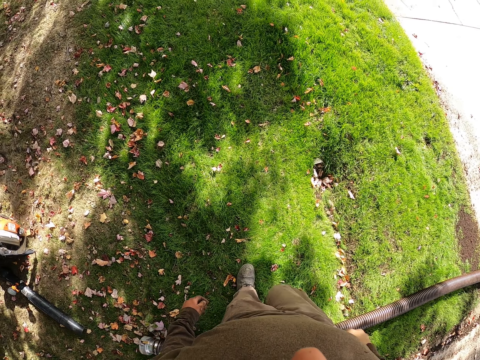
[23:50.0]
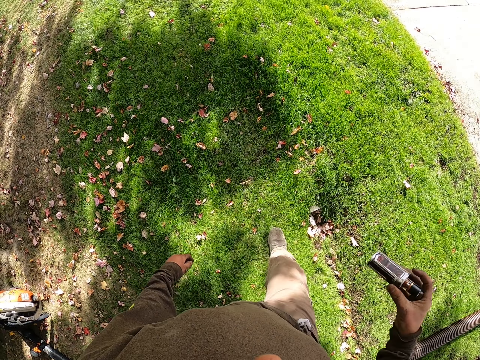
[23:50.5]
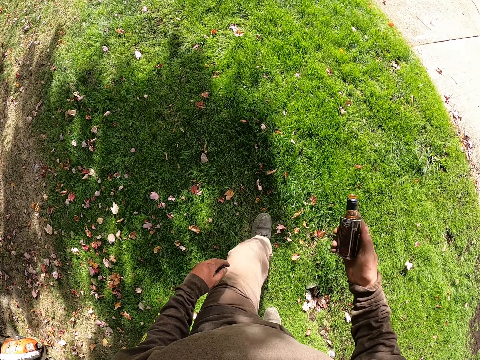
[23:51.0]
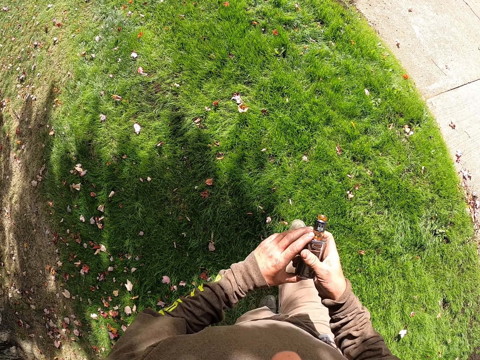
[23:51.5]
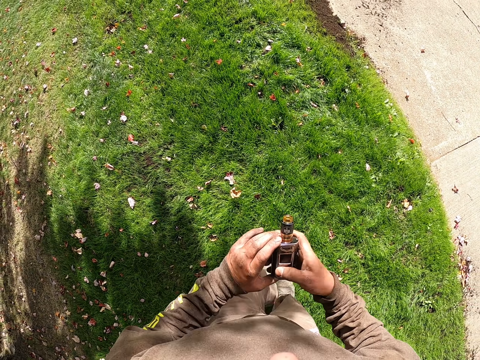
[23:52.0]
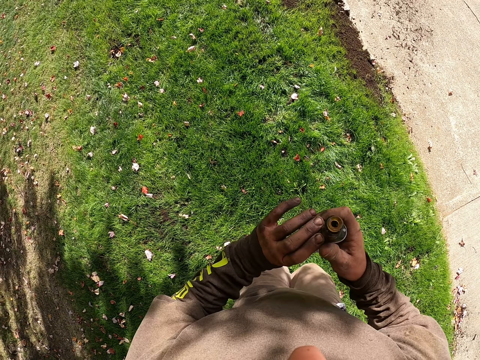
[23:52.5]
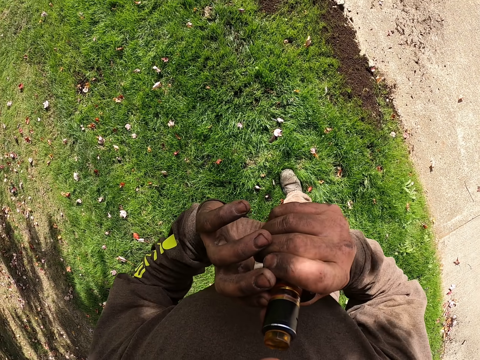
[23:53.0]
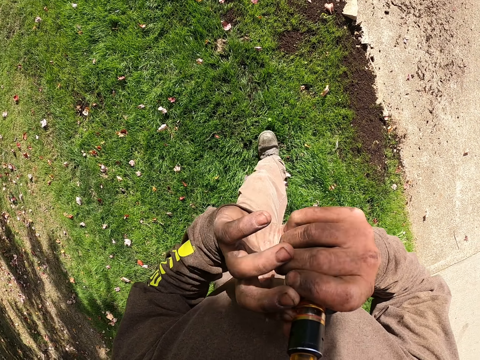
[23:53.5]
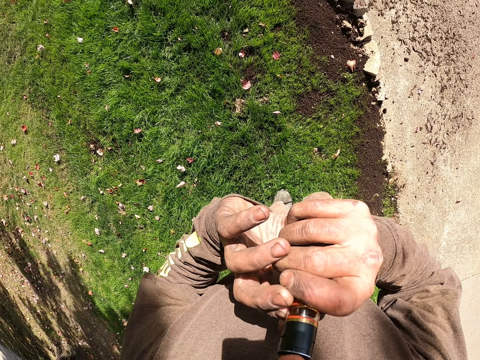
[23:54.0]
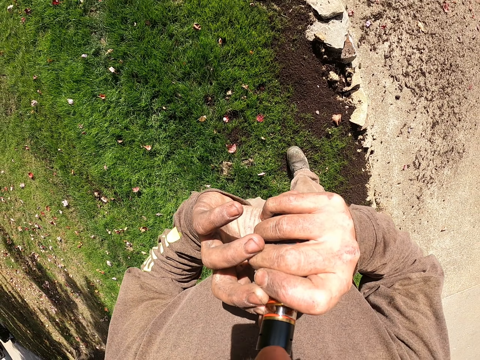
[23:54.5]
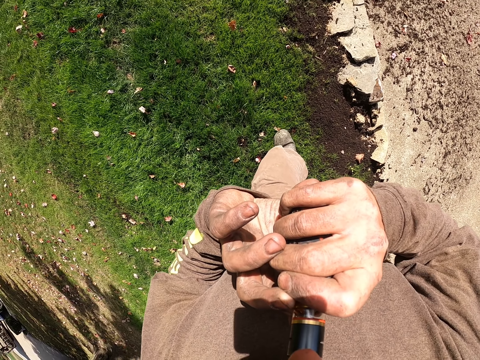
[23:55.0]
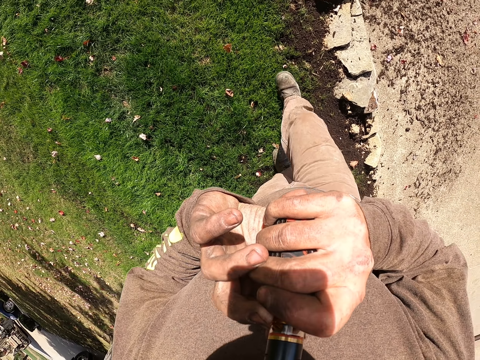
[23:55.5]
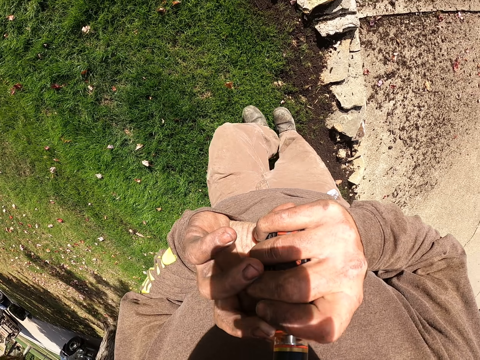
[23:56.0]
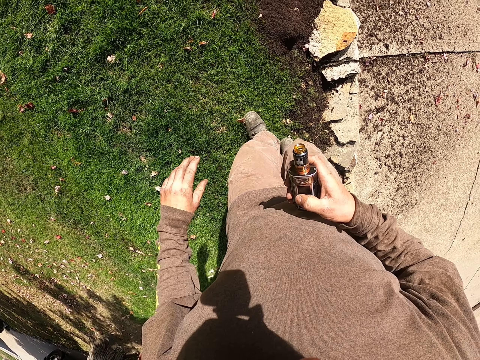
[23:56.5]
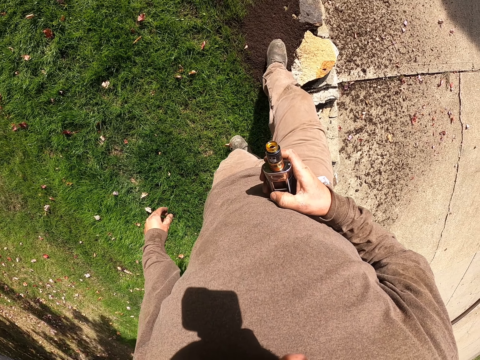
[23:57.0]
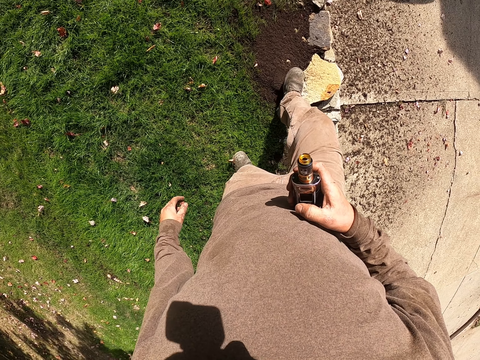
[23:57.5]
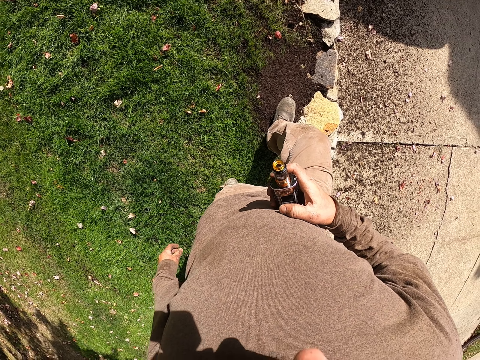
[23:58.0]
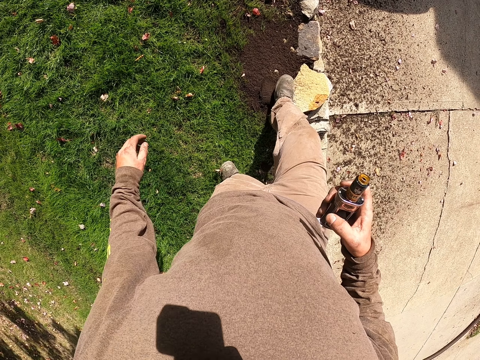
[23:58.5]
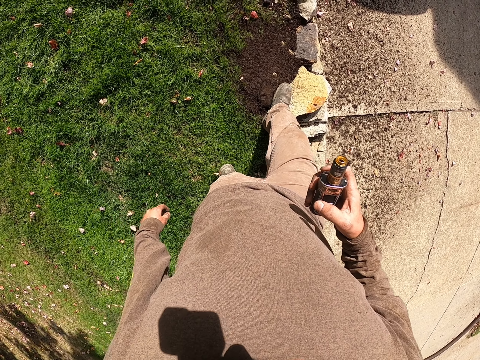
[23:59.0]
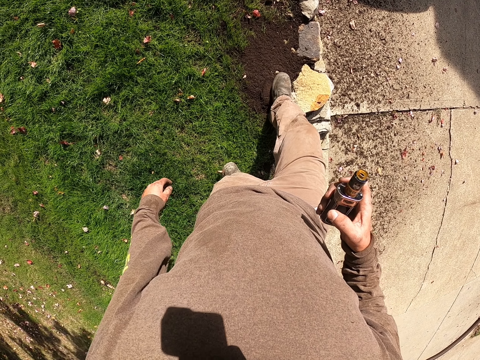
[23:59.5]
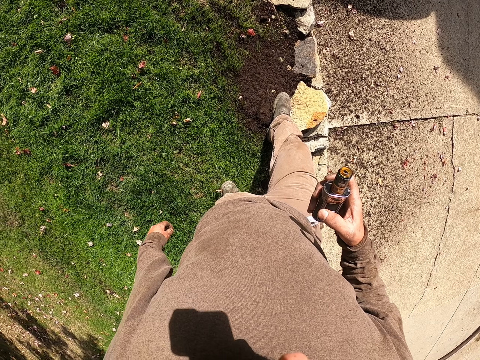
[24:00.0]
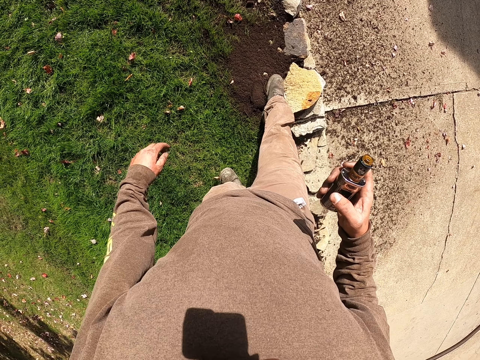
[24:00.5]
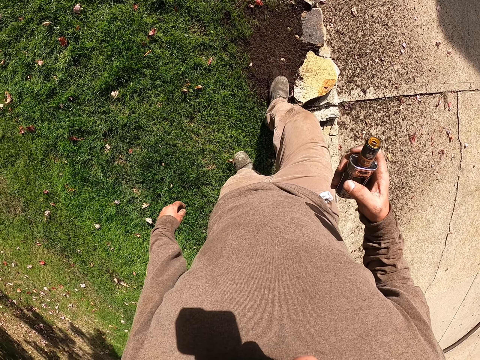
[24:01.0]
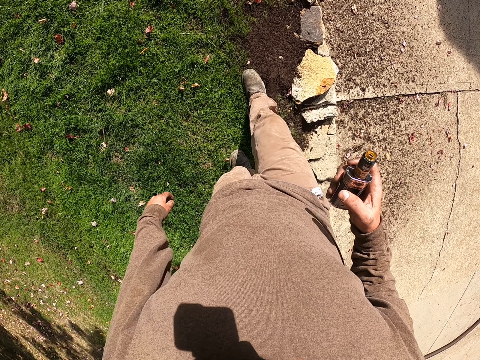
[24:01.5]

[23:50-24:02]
The camera wearer holds a bottle. He takes a vape out of his pocket. He lights the vape with both hands. He lifts the bottle. He smokes the vape. He holds the bottle. He removes the vape from his mouth. He moves a stone with his right leg. He holds the vape with his right hand.

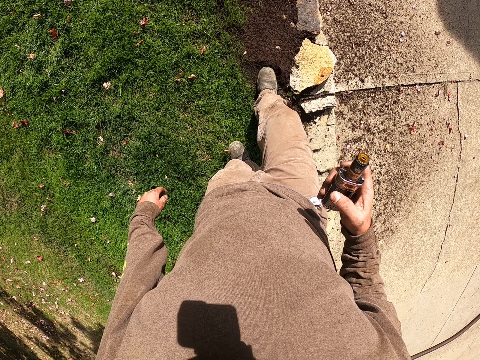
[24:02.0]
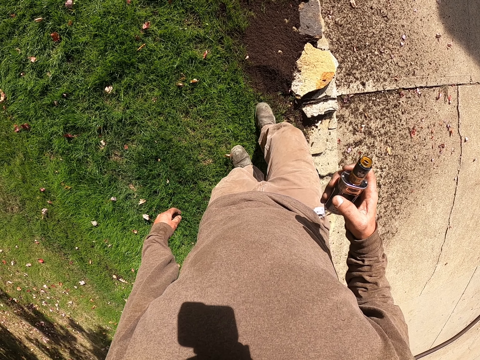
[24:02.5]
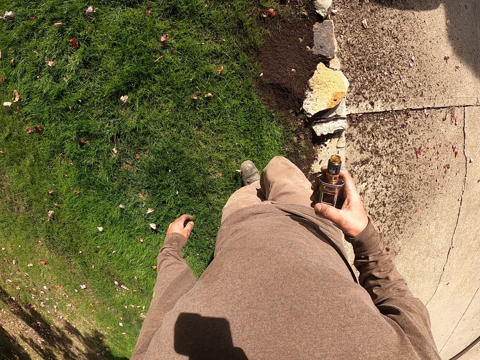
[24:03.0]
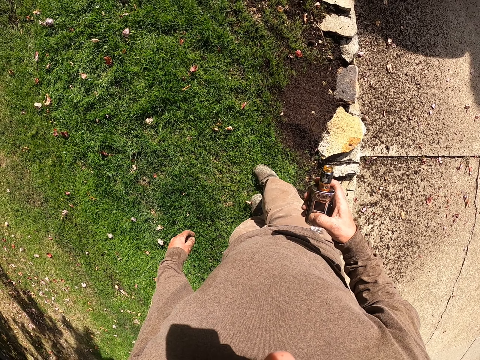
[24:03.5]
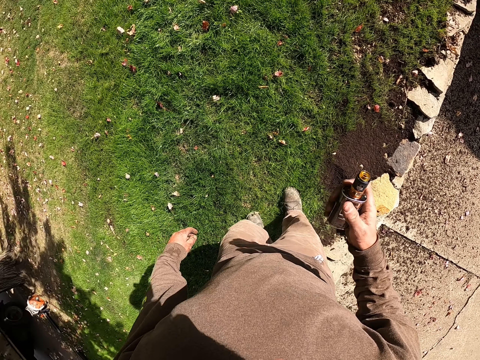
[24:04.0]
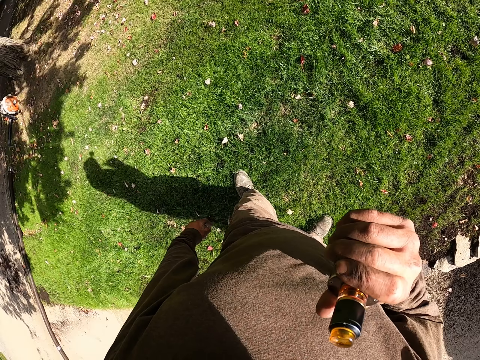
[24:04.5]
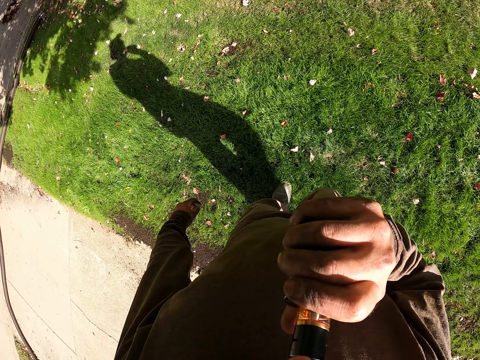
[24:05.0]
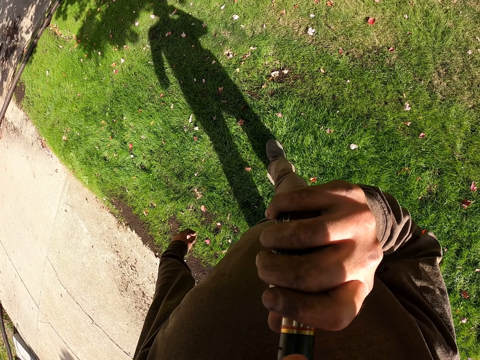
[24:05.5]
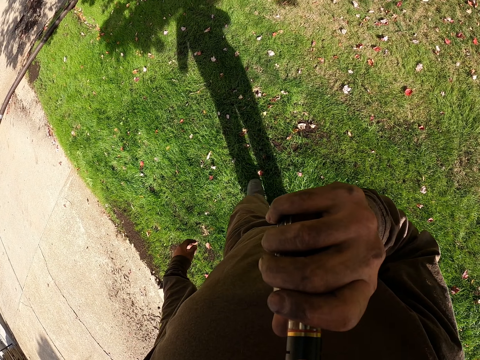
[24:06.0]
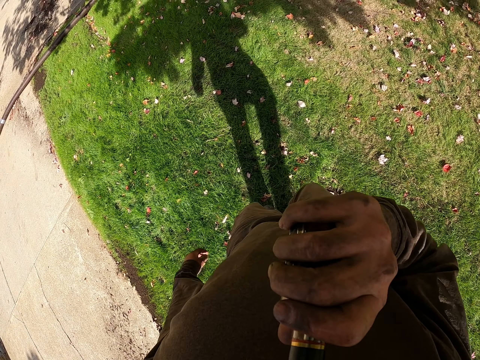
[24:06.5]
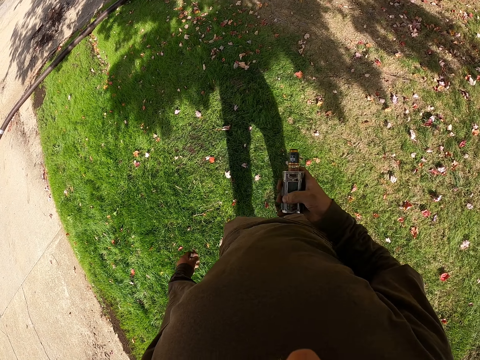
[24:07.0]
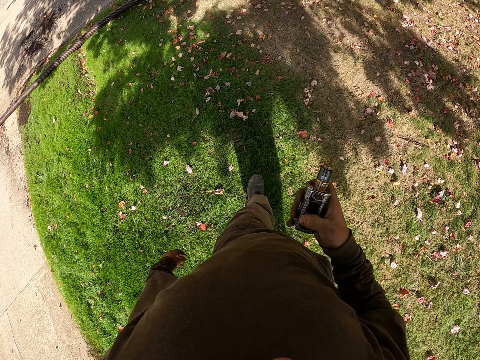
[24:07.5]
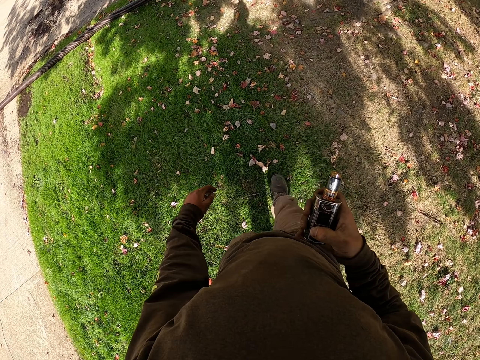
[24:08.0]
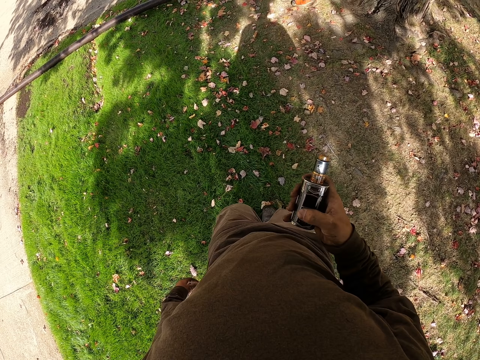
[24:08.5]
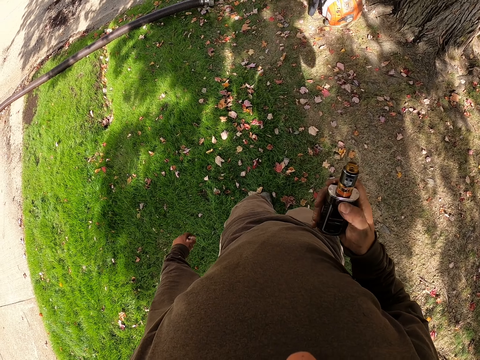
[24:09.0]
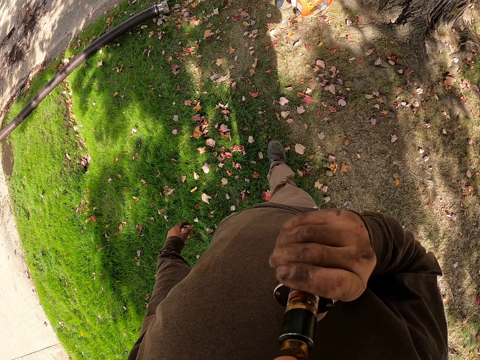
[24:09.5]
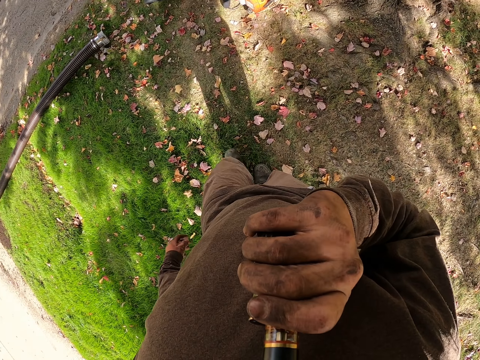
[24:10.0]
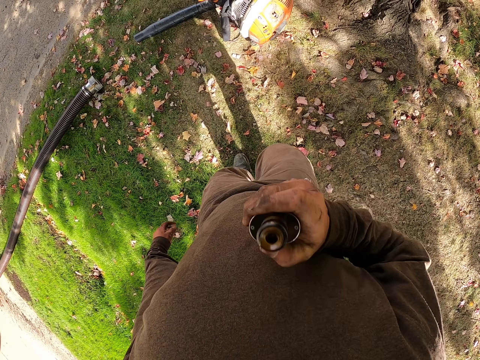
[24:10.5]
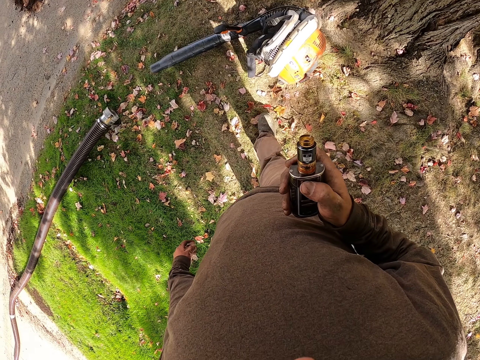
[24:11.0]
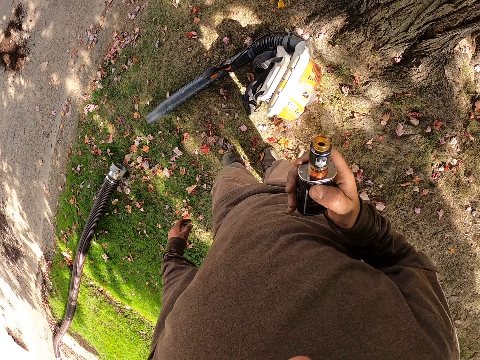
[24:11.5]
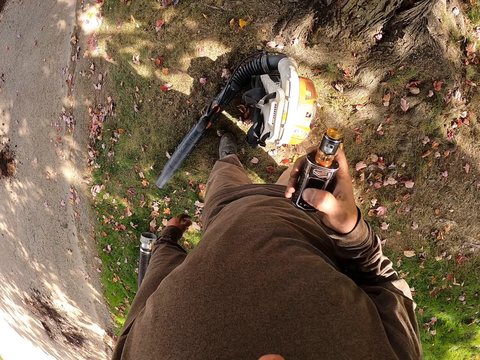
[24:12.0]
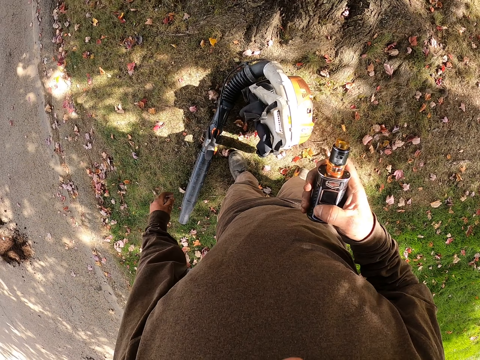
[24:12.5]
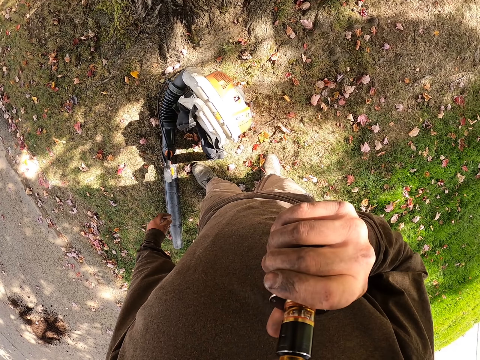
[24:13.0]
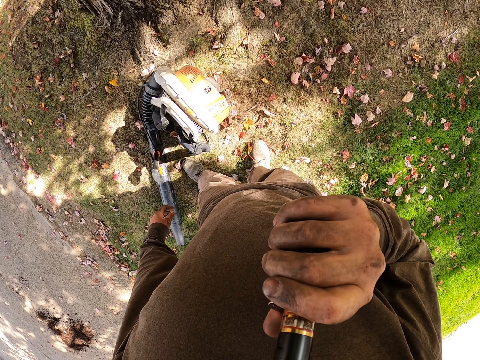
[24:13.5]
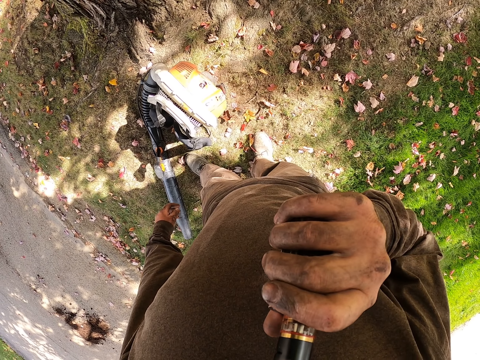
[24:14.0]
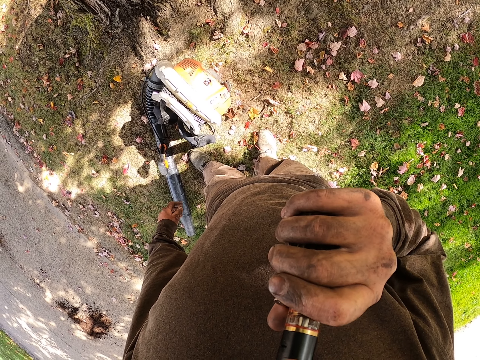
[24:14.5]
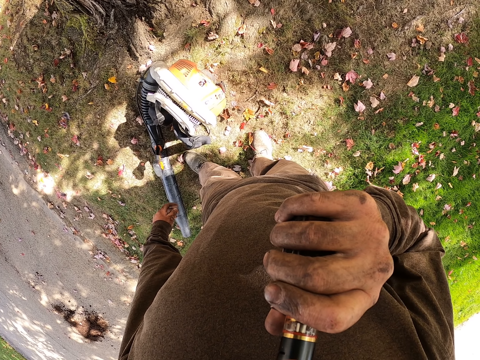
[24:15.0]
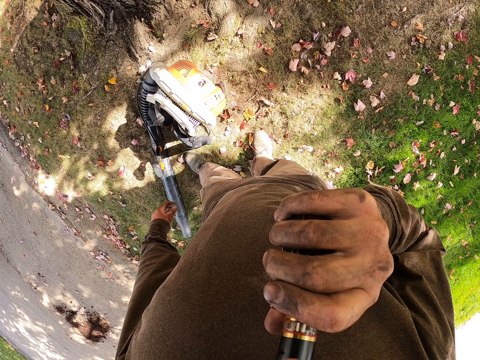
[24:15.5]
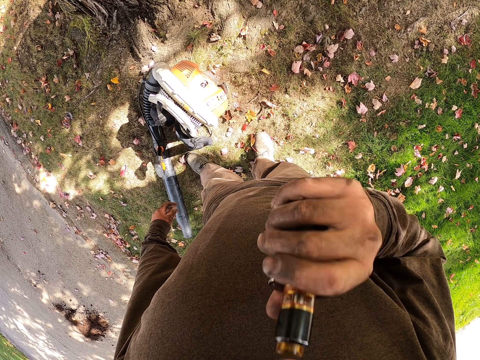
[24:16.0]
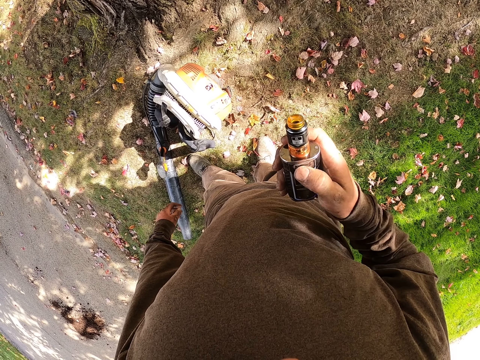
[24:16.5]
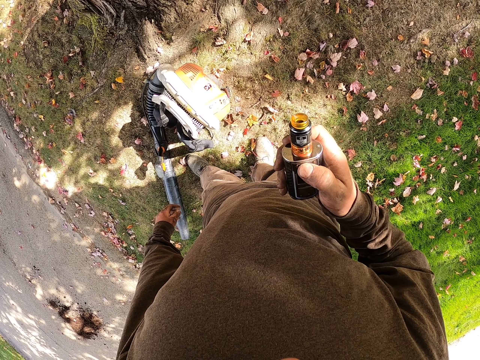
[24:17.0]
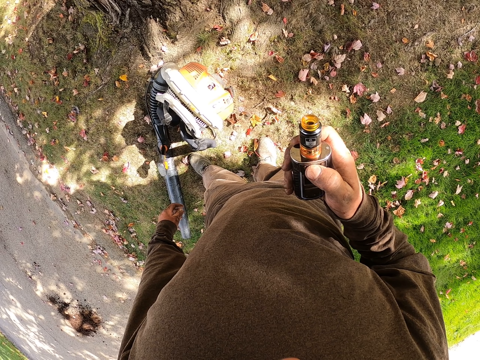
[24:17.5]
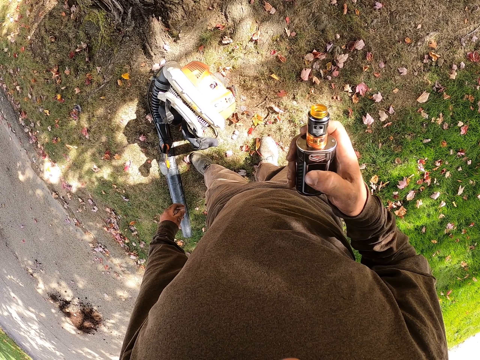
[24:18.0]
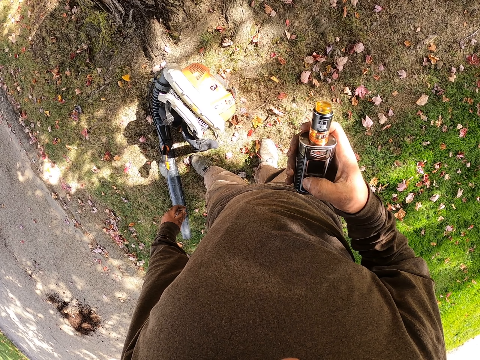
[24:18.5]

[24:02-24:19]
The camera wearer flattens the ground with his right leg. He lifts the bottle. He smokes the vape. He removes the vape from his mouth. He walks. He lifts the bottle. He smokes the vape. He looks at the bottle. He stops next to the leaves blower. He lifts the bottle. He smokes the vape with his right hand. He removes the vape from his mouth. He looks at the bottle. He presses the vape with his right hand.
